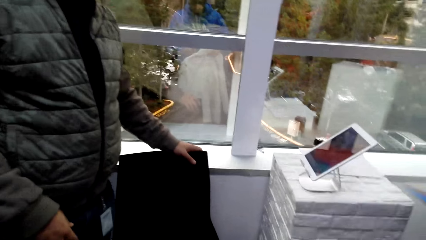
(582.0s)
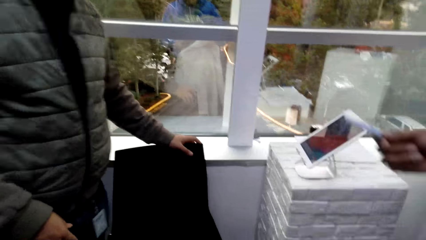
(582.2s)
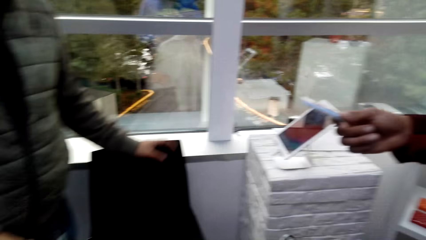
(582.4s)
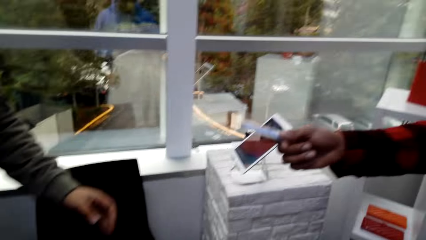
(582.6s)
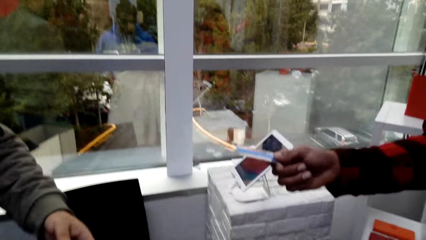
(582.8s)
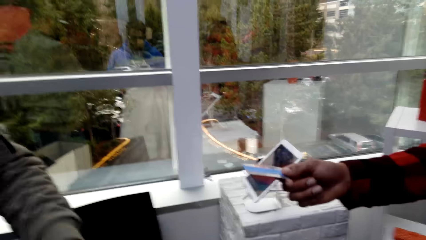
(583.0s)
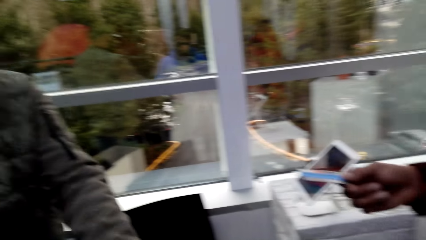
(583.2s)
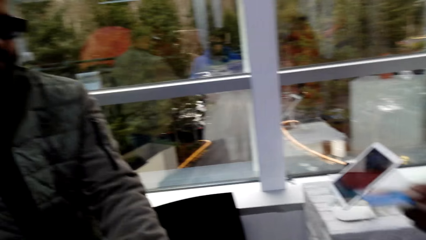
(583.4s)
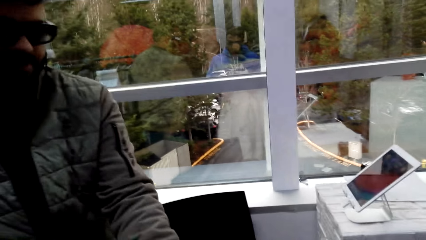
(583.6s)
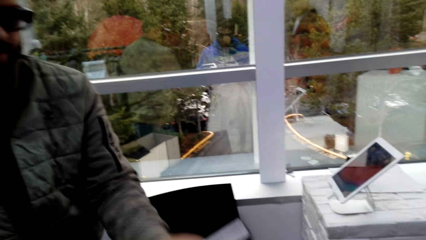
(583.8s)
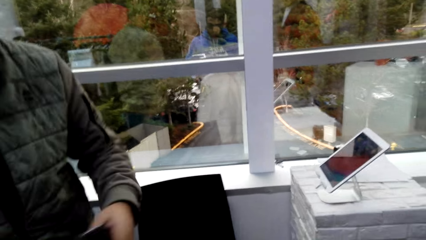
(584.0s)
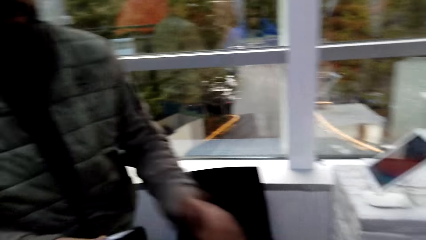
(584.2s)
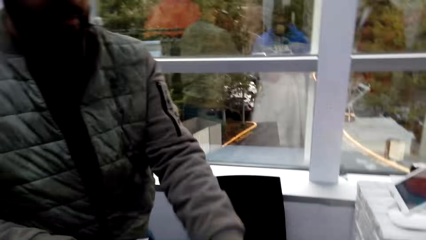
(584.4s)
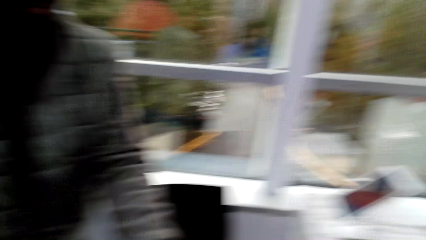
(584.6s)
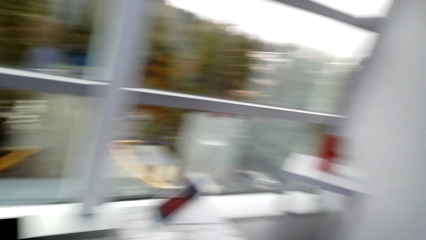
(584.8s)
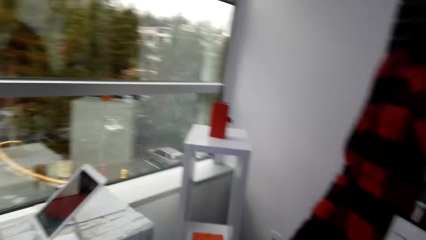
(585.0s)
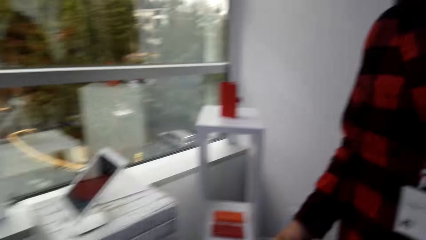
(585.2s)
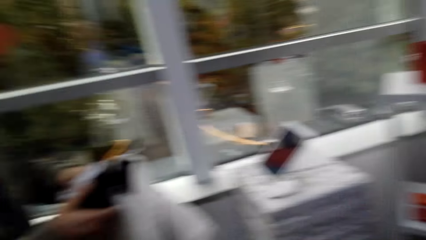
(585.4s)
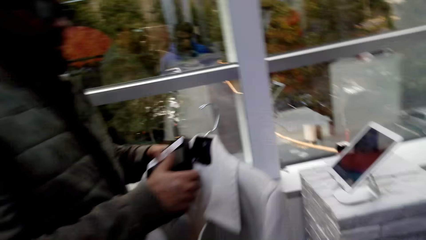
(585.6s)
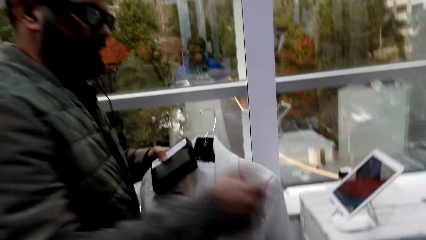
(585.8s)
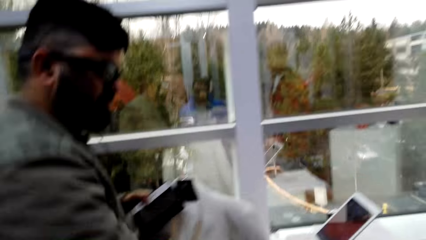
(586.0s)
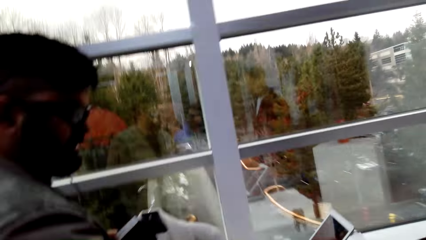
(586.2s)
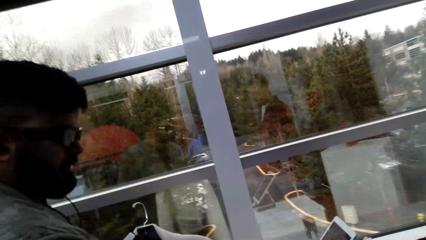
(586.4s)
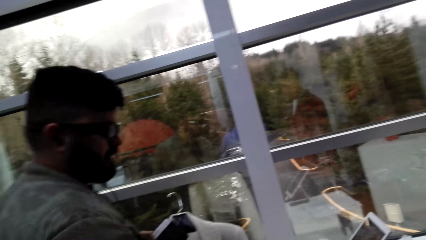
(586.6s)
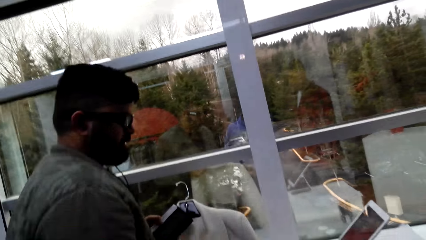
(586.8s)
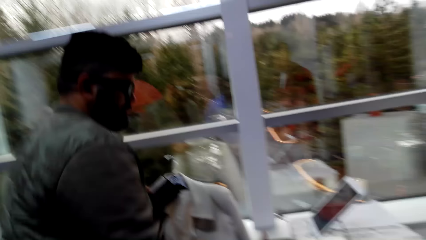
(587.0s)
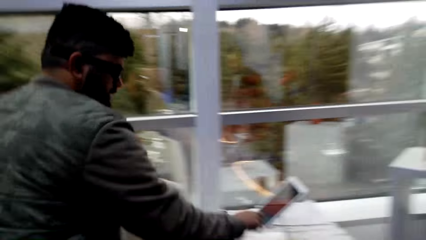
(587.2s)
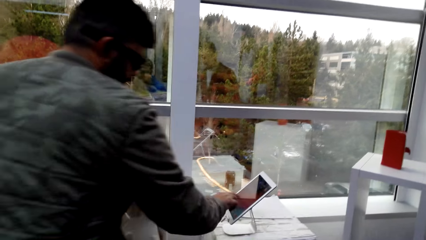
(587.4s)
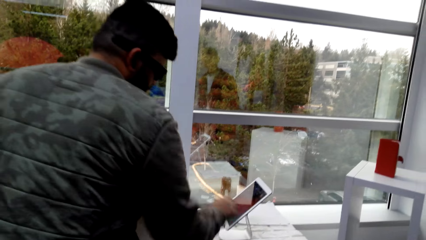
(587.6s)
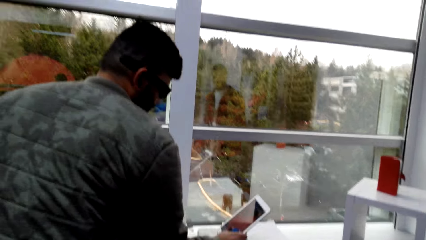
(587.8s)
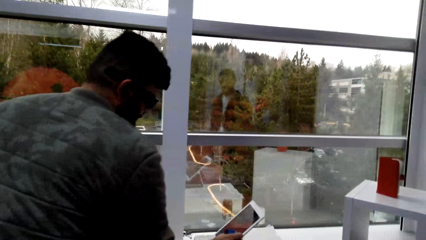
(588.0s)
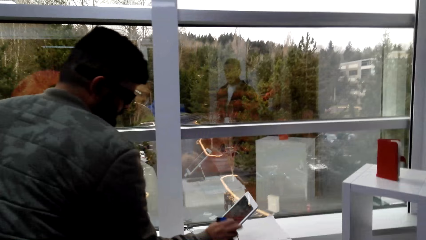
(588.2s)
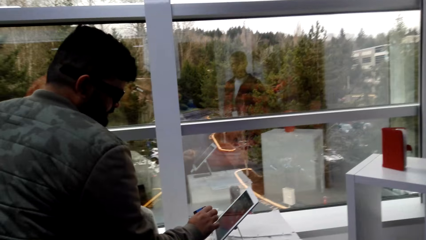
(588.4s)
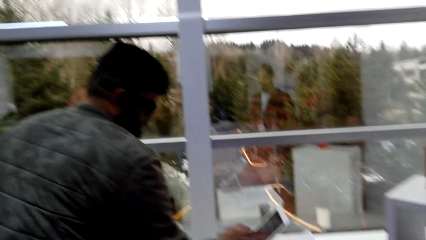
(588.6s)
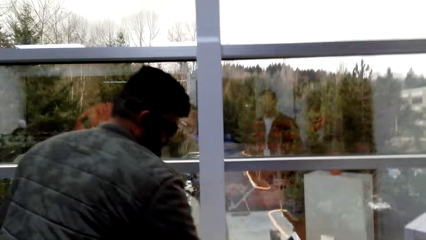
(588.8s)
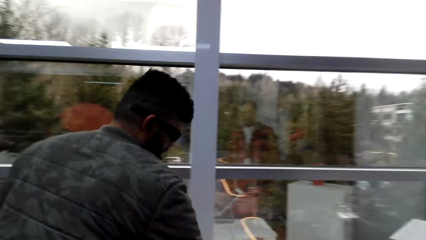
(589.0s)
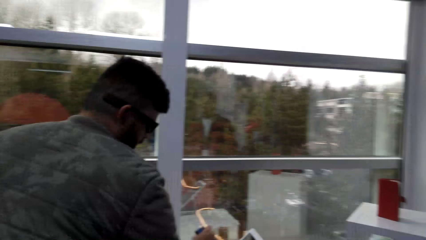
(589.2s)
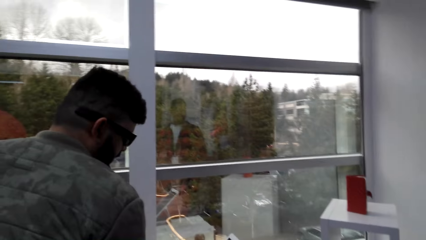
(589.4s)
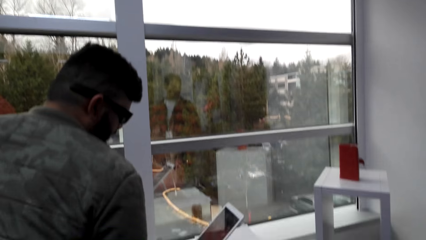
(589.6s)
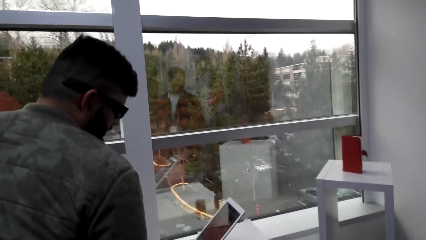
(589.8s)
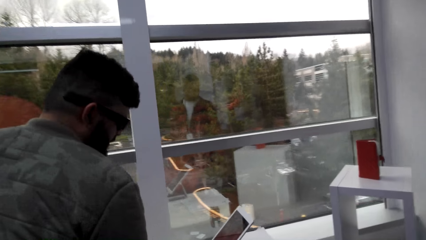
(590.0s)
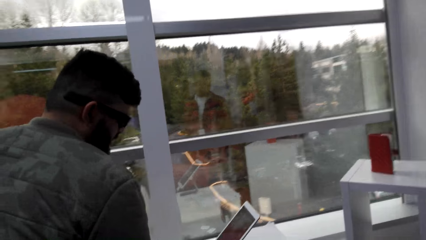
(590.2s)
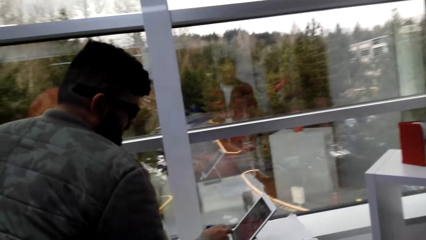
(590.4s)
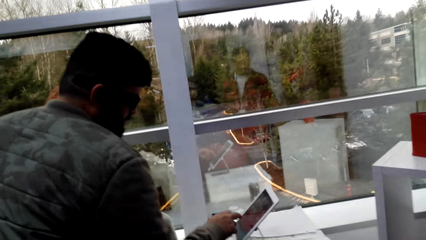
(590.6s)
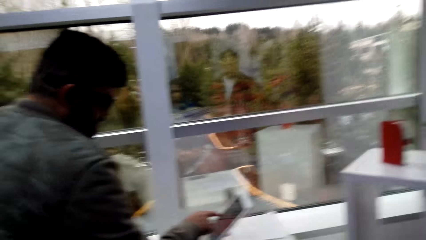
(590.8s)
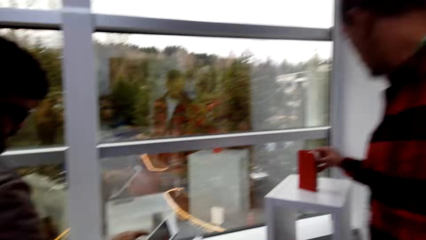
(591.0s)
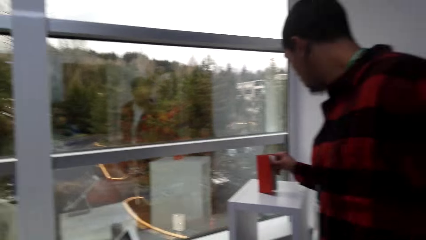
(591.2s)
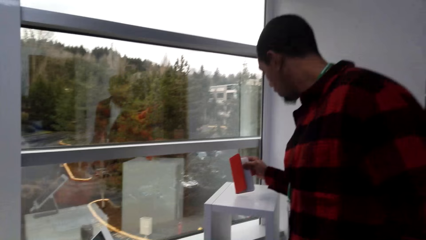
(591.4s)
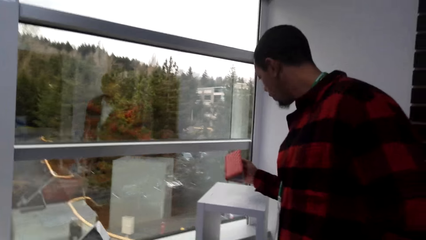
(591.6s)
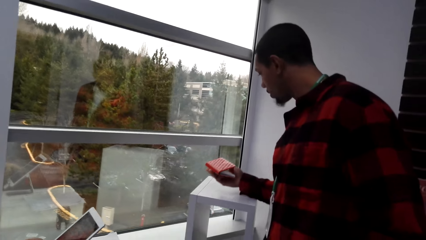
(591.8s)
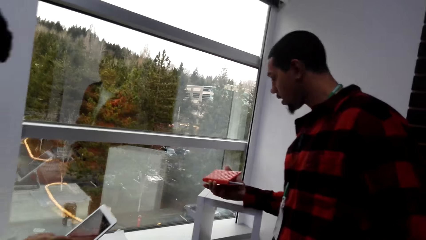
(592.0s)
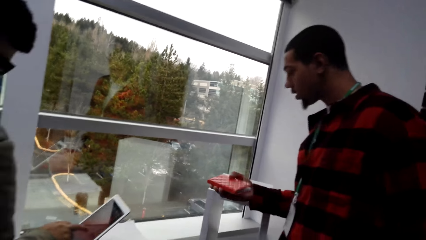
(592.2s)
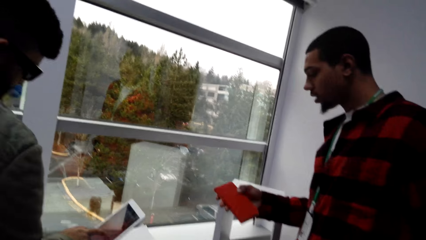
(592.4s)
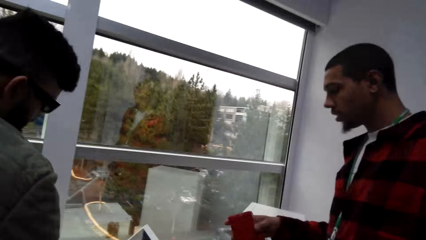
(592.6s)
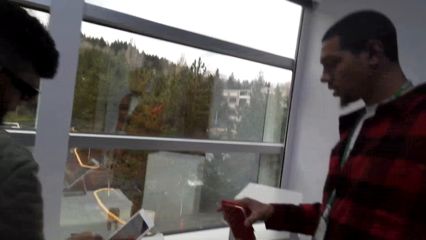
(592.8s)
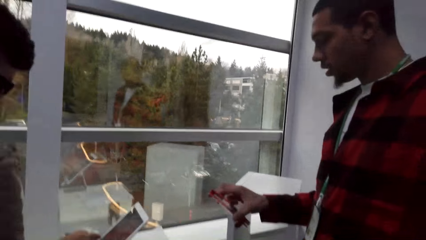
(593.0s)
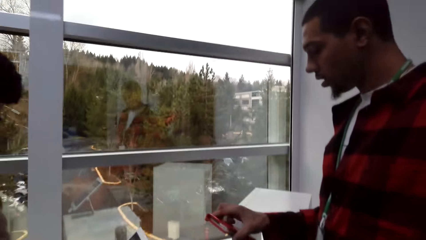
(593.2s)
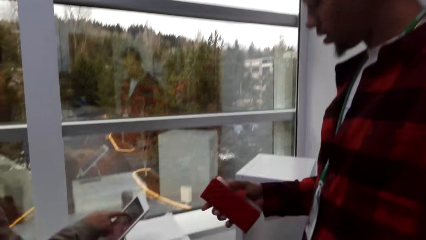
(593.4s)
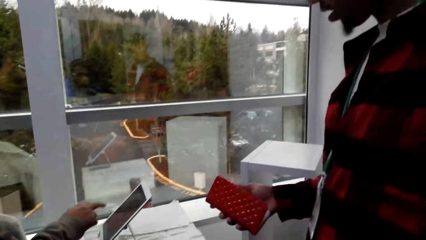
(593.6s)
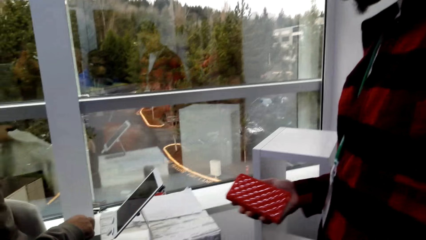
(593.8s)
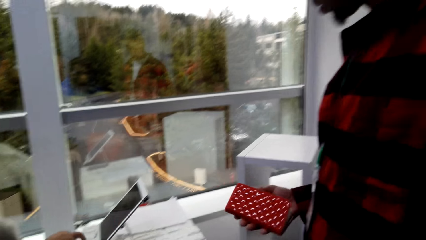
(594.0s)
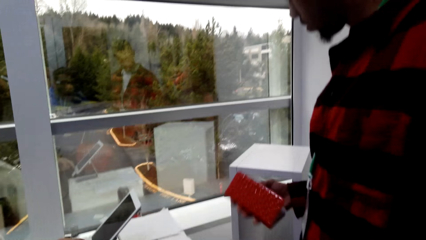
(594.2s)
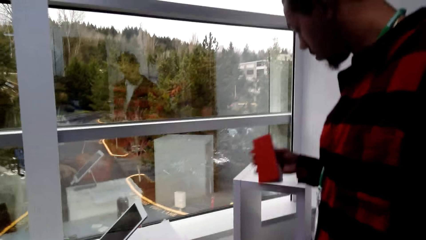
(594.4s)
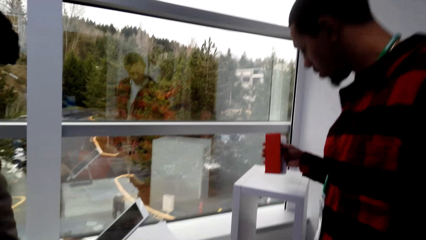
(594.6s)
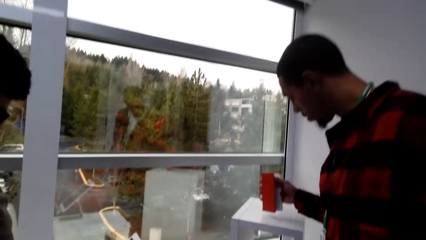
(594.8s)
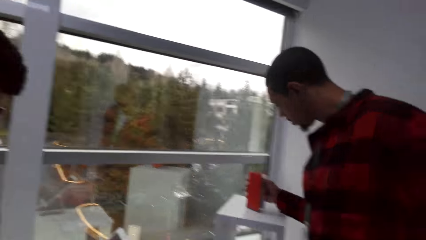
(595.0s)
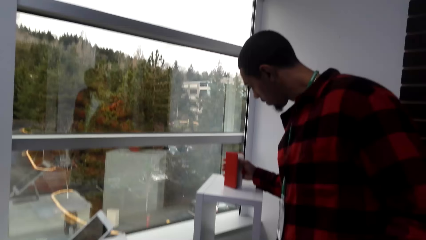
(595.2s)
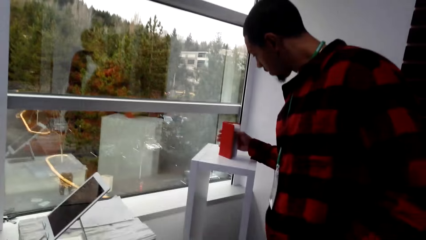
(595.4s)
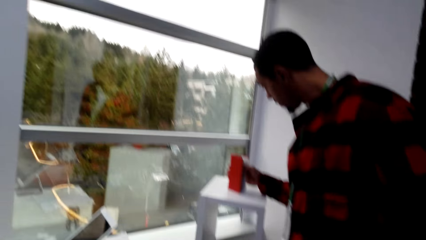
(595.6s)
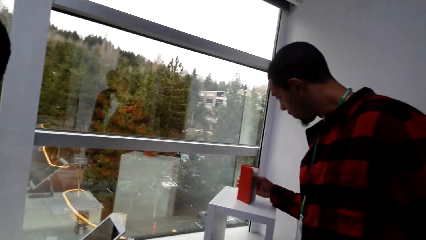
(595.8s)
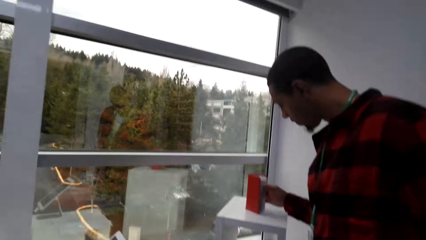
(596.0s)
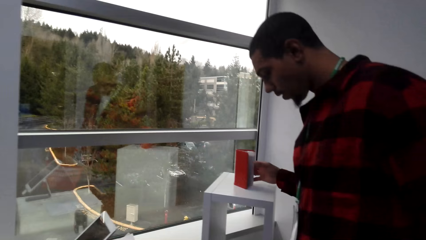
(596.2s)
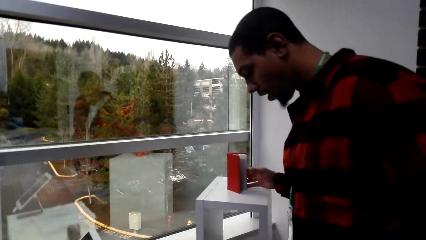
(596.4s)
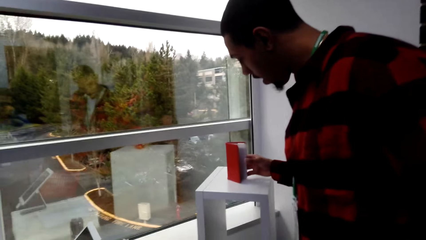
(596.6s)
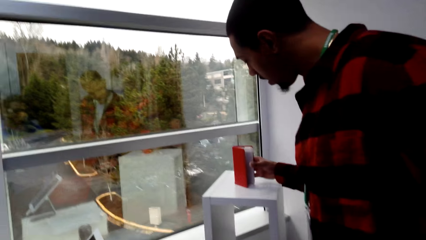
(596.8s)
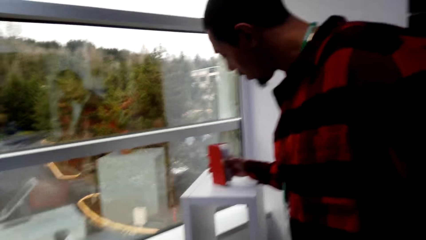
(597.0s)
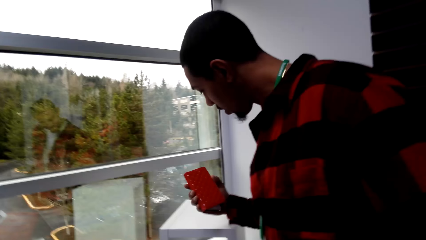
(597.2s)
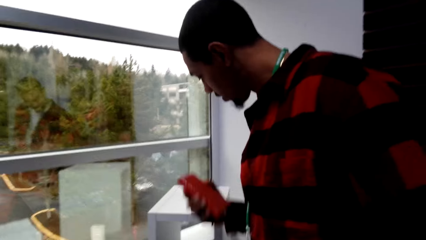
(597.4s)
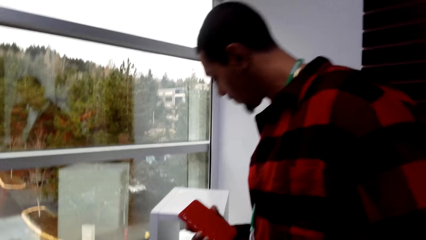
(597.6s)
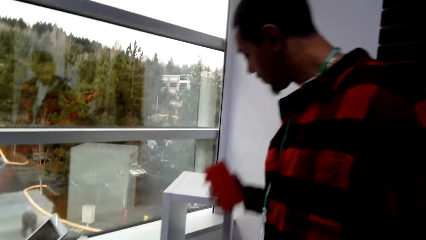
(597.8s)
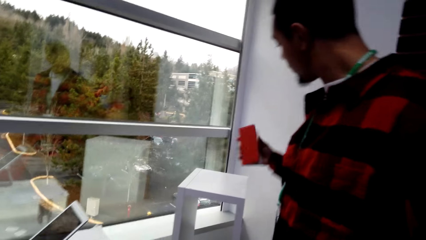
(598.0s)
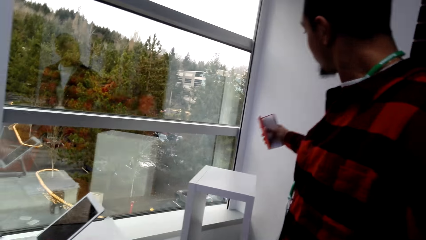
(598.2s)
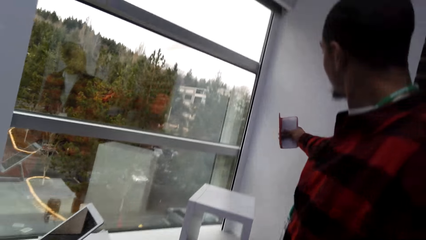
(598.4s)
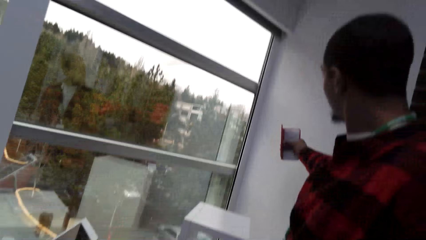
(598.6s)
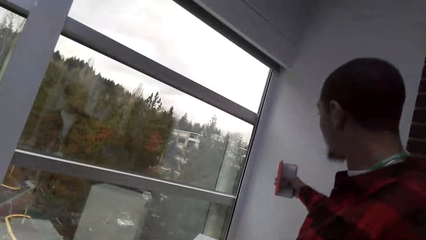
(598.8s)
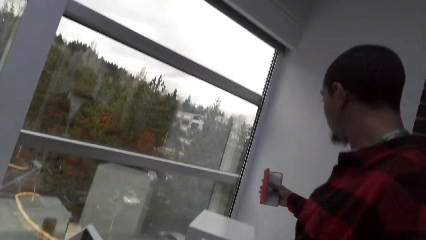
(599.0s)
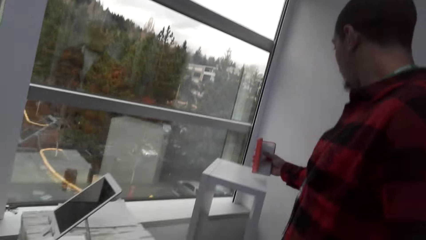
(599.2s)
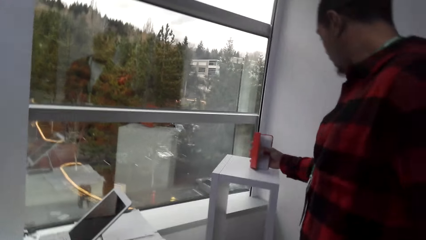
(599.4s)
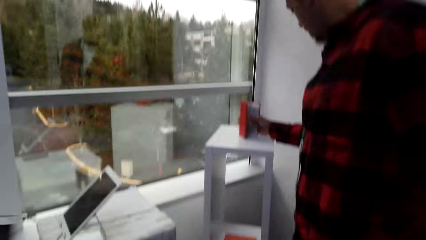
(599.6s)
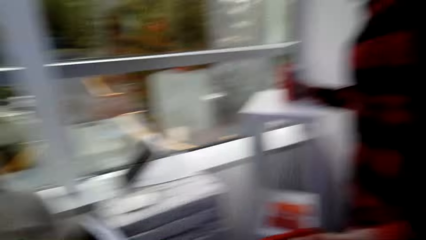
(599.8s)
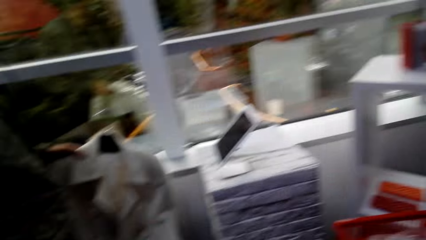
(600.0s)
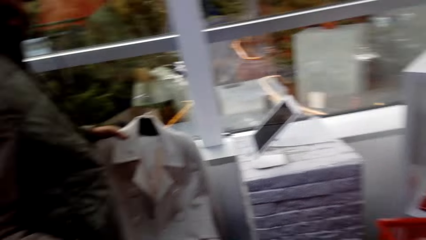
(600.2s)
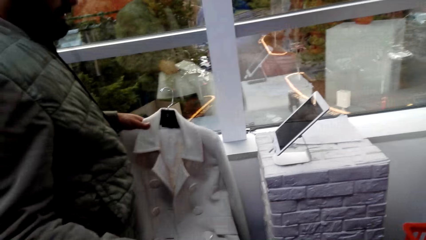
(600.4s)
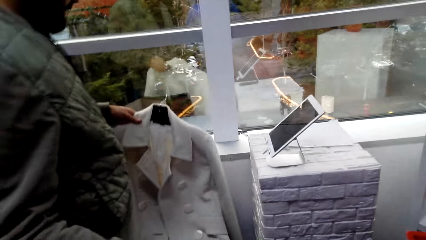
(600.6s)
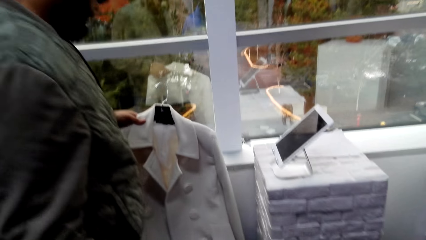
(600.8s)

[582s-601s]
A man gives the card to another man. The other man holds the shirt. The camera wearer stares at a person. The other man uses the tablet. The first man picks up the purse, checks the purse and puts down the purse. He picks up the purse and checks the purse.
